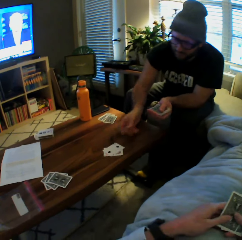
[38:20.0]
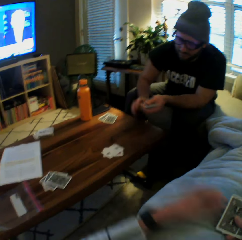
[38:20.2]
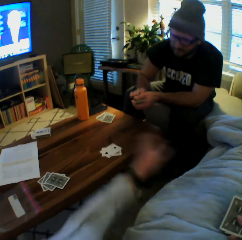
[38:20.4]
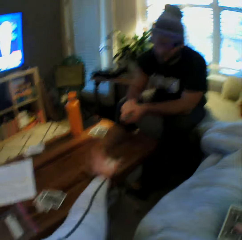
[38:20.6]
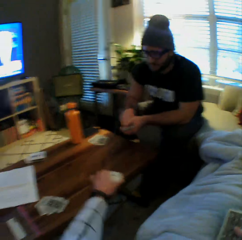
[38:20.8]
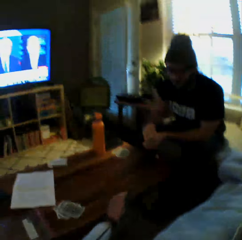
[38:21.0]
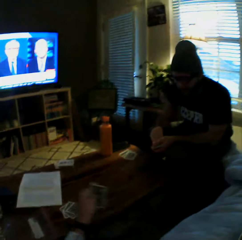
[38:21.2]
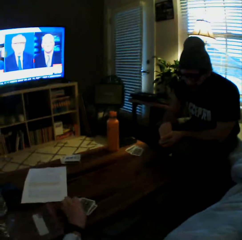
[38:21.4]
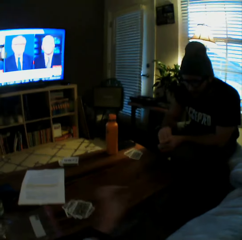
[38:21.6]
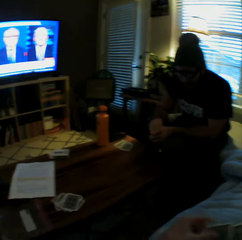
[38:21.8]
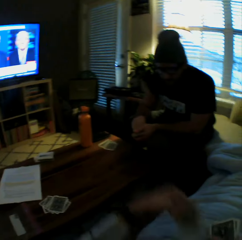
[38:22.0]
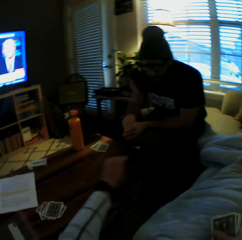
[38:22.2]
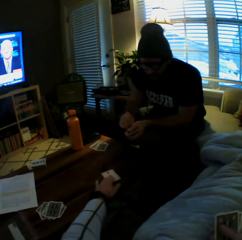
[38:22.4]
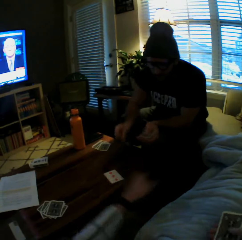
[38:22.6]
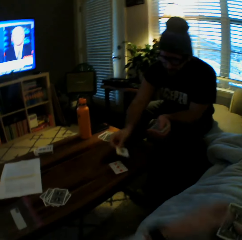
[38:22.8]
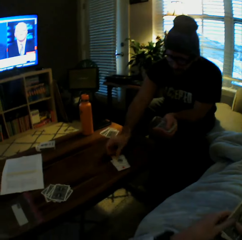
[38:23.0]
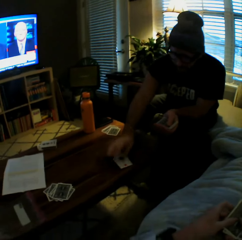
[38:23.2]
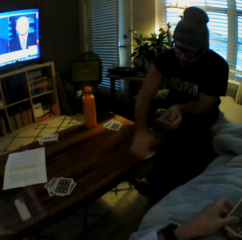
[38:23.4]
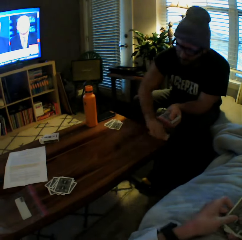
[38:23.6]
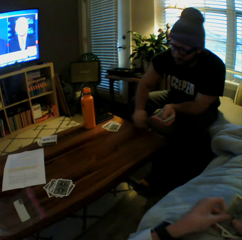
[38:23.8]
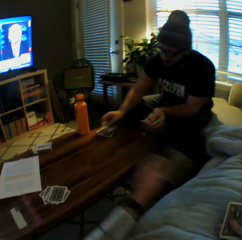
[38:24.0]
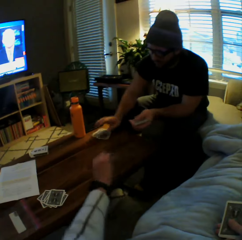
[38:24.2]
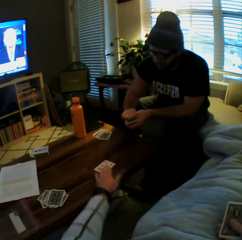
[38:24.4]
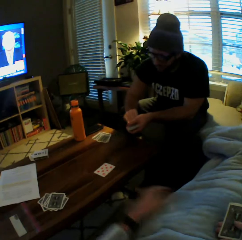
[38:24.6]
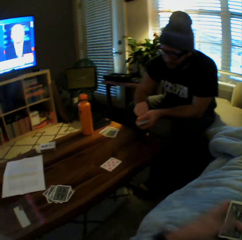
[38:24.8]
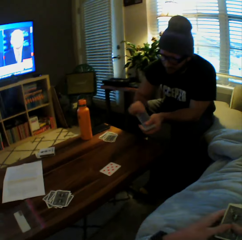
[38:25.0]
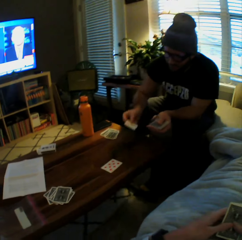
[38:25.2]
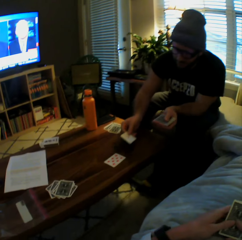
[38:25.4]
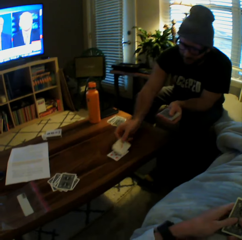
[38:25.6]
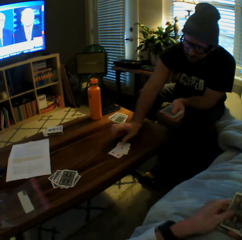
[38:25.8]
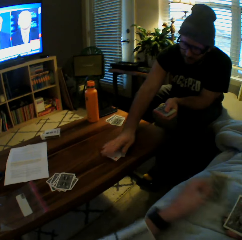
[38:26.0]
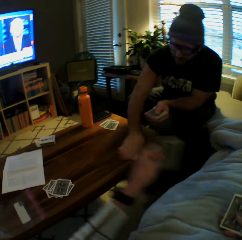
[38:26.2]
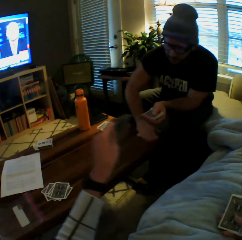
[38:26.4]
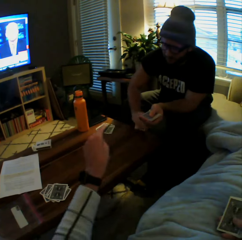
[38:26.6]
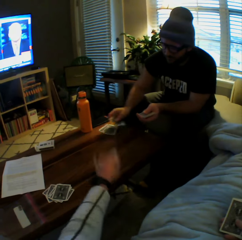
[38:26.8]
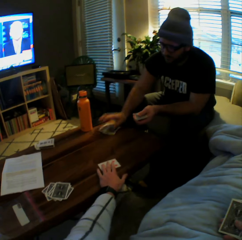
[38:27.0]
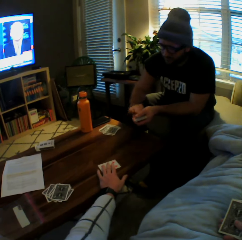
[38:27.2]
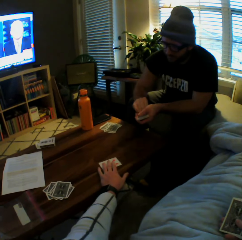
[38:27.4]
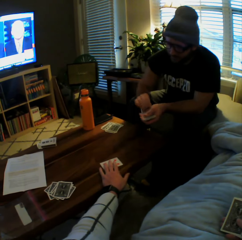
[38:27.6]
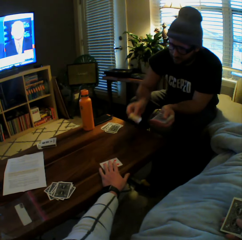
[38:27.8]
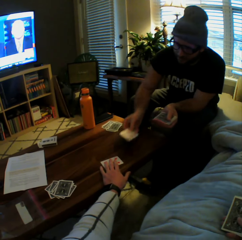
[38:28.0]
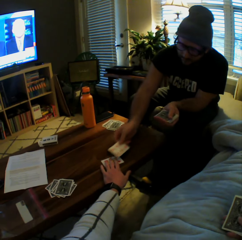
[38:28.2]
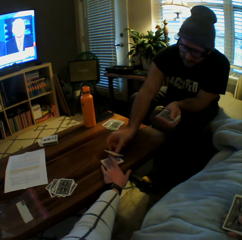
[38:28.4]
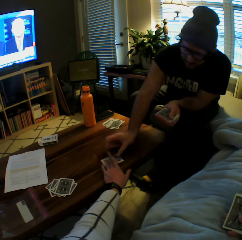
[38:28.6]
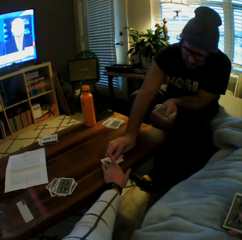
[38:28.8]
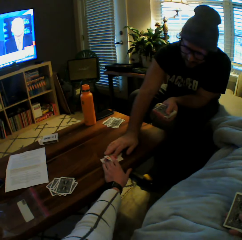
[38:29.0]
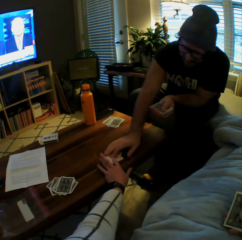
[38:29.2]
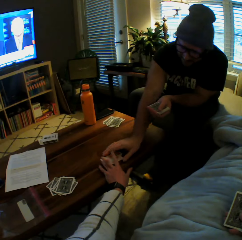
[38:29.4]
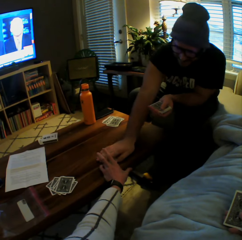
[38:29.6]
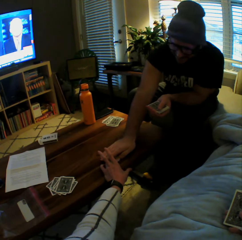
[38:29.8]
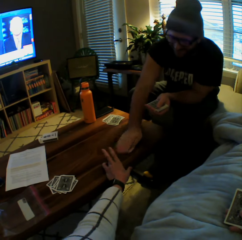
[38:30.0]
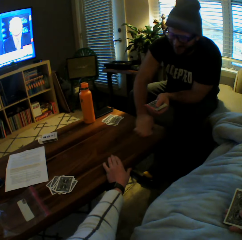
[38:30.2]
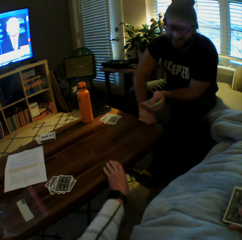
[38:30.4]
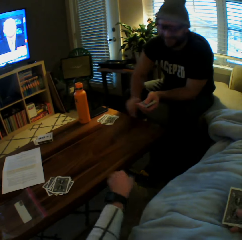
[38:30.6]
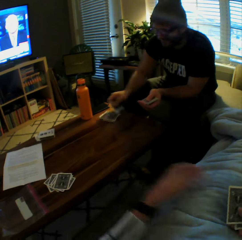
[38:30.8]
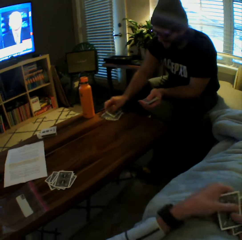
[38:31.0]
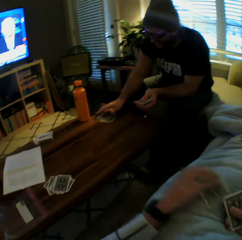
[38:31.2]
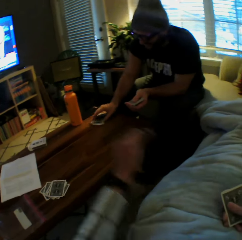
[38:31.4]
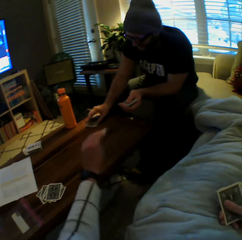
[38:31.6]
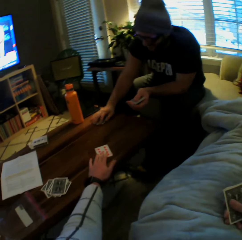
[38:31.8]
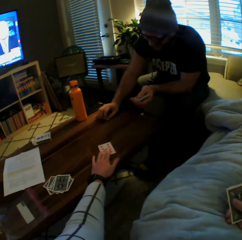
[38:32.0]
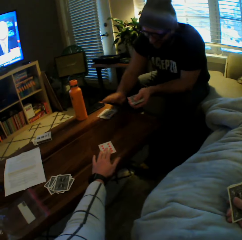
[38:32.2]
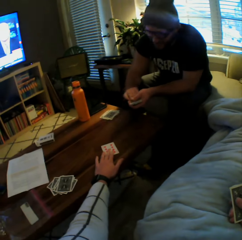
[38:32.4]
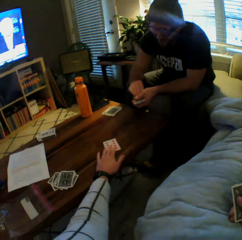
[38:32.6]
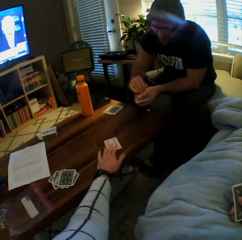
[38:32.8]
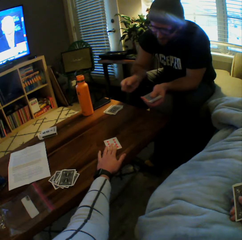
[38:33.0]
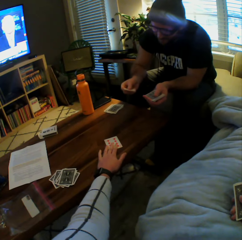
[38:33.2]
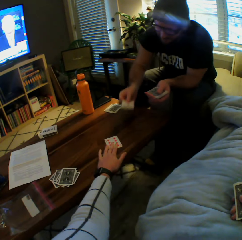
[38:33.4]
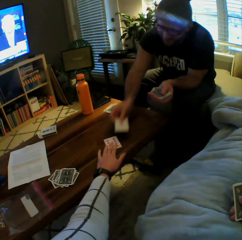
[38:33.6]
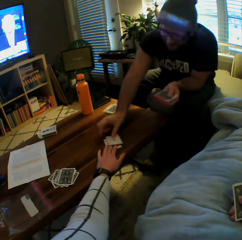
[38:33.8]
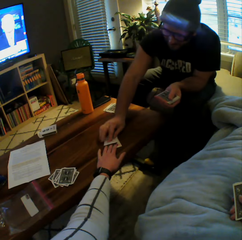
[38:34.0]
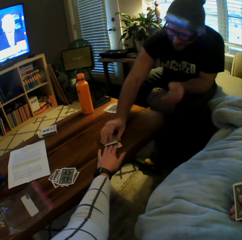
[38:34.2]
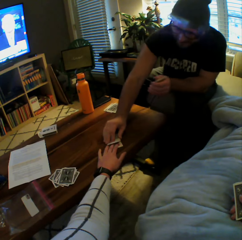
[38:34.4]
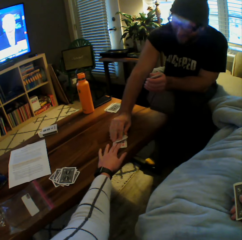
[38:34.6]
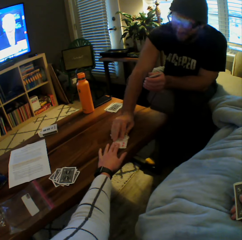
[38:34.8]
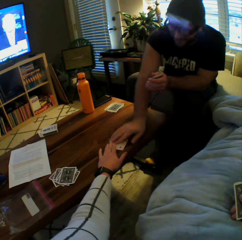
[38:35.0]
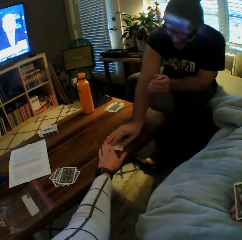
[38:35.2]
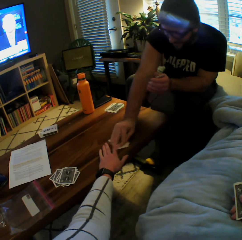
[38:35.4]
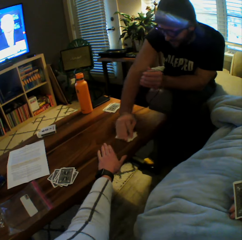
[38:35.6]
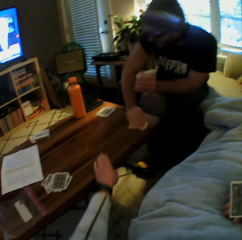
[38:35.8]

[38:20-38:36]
The man plays another card on the table with his left hand. The camera wearer picks the cards from the table with her left hand. She drops the cards on the table with her left hand. She plays another card on the table with her left hand. The man plays another card on the table with his left hand, picks the cards from the table with his left hand, and drops the cards on the table with his left hand. The camera wearer plays another card on the table with her left hand. The man plays another card on the table with his left hand and picks the cards from the table with his left hand. The camera wearer plays another card on the table with her left hand. The man drops the cards on the table with his left hand. He plays another card on the table with his left hand, picks the cards from the table with his left hand, and drops the cards on the table with his left hand. The camera wearer plays another card on the table with her left hand. The man plays another card on the table with his left hand.

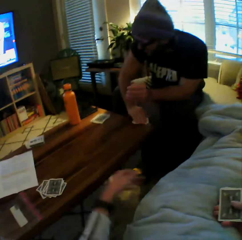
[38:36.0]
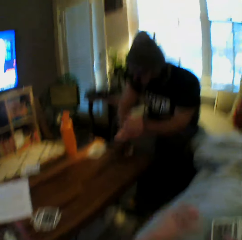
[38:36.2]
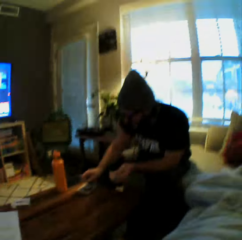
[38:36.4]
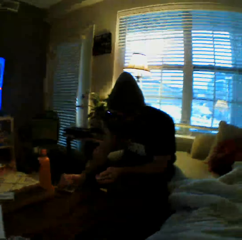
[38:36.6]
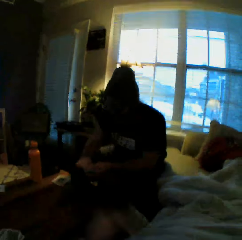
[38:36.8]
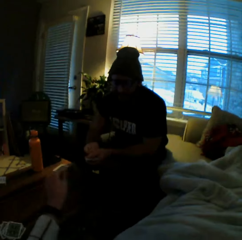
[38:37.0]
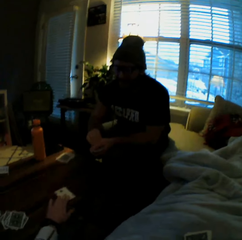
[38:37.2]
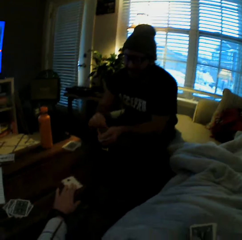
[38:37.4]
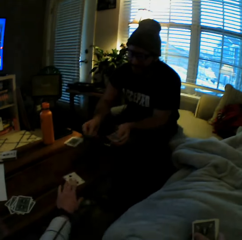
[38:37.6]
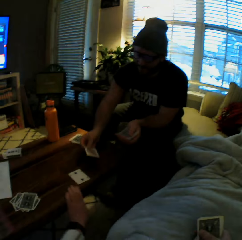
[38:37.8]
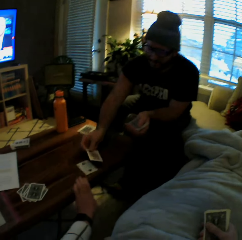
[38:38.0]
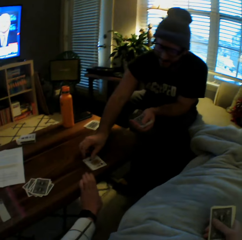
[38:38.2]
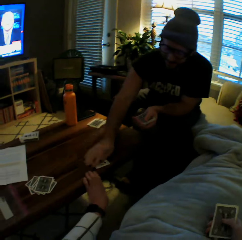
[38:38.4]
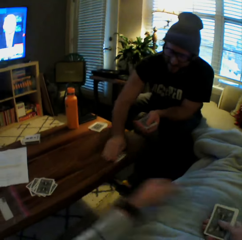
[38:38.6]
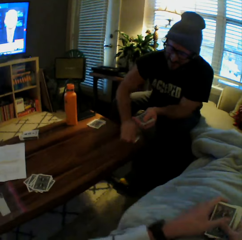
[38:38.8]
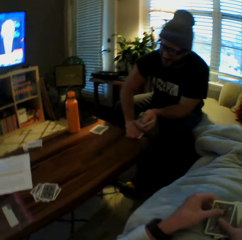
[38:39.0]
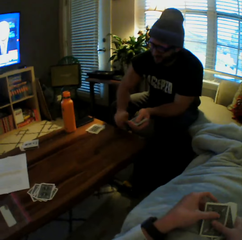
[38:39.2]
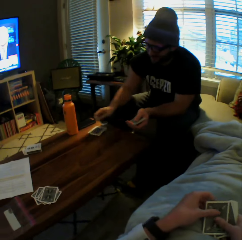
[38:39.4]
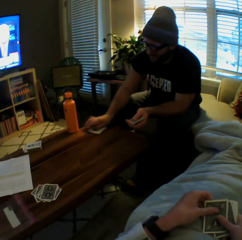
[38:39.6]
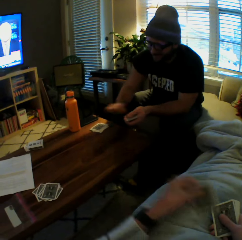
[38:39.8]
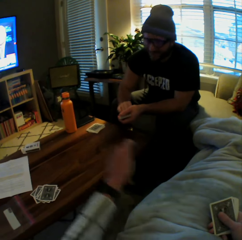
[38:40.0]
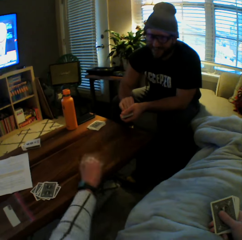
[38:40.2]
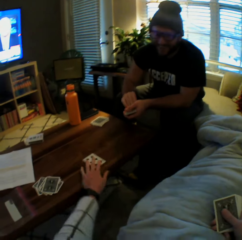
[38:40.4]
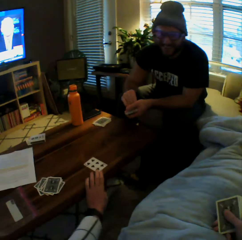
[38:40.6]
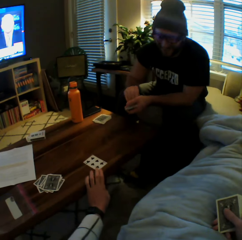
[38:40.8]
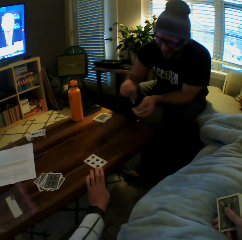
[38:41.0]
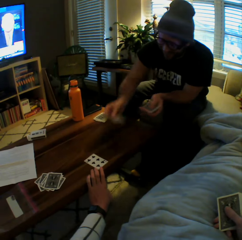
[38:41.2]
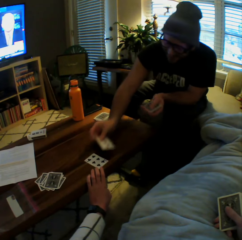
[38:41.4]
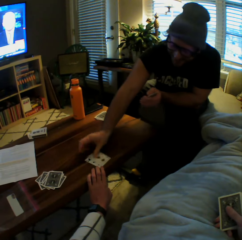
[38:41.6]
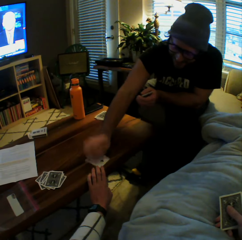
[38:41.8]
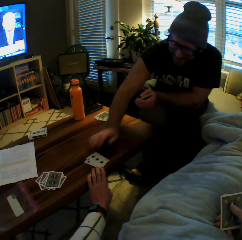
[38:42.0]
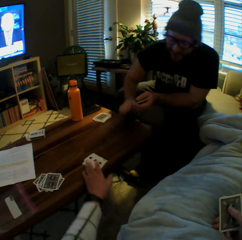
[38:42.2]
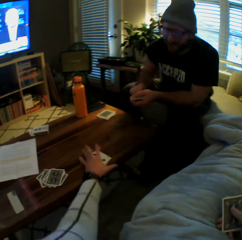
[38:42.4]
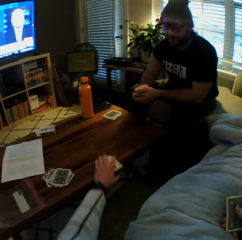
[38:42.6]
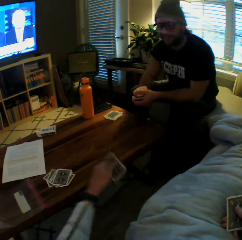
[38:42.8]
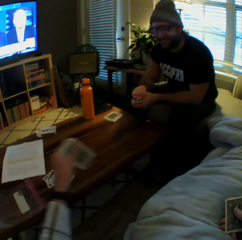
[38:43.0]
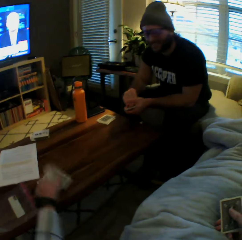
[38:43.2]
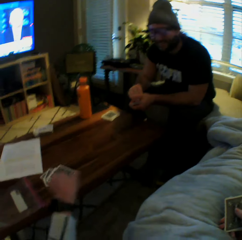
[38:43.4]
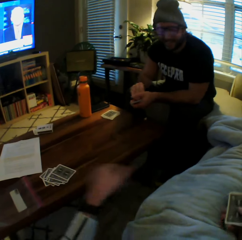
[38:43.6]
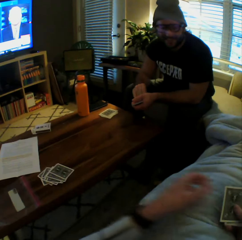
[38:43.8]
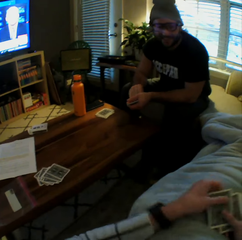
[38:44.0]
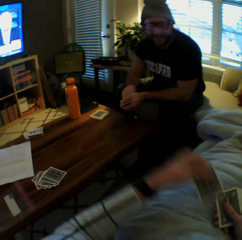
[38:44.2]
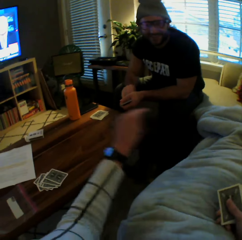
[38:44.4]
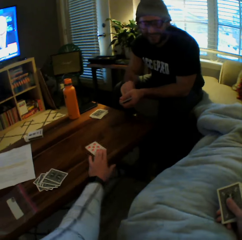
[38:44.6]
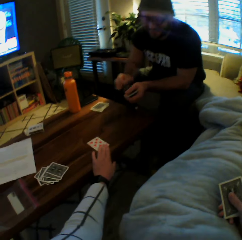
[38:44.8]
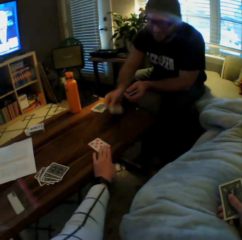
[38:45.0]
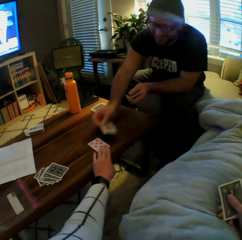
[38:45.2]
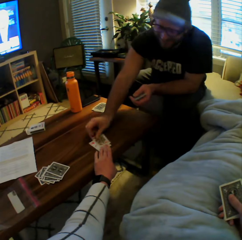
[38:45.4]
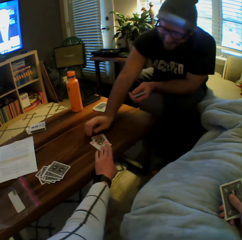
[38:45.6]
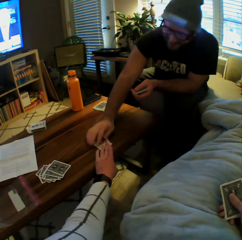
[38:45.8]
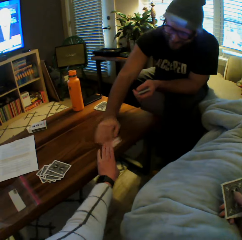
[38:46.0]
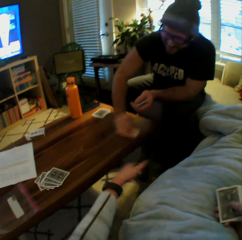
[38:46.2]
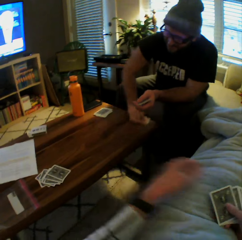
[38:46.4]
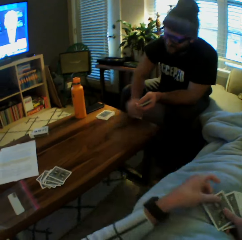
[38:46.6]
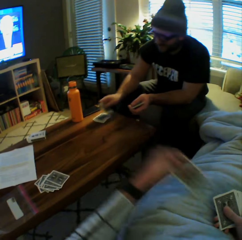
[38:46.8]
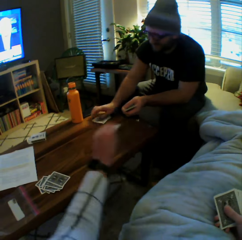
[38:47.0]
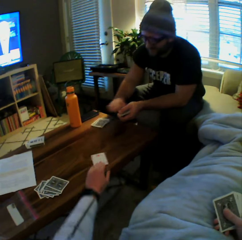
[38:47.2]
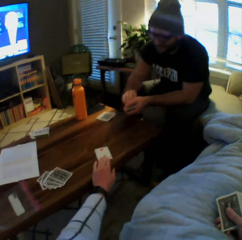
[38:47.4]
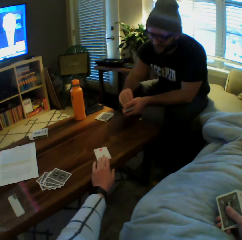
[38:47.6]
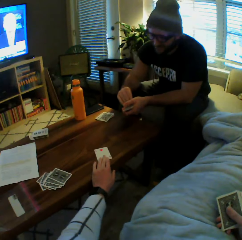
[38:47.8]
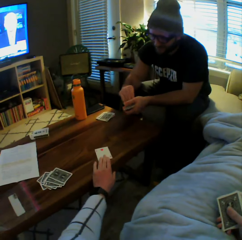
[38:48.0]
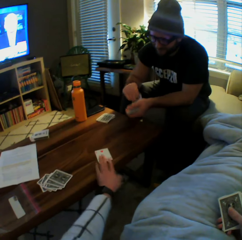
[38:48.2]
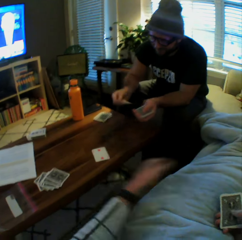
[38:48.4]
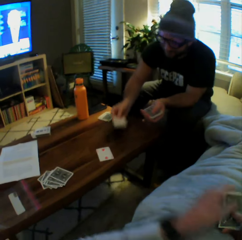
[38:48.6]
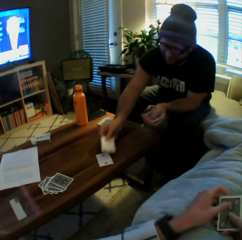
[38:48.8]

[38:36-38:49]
The man picks the cards from the table with his left hand. He drops the cards on the table with his left hand. The camera wearer plays another card on the table with her left hand. The man plays another card on the table with his left hand, picks the cards from the table with his left hand, and drops the cards on the table with his left hand. The camera wearer plays another card on the table with her left hand. The man plays another card on the table with his left hand. The camera wearer picks the cards from the table with her left hand. She drops the cards on the table with her left hand. She plays another card on the table with her left hand. She drops the cards on the table with her left hand. The man picks the cards from the table with his left hand and drops the cards on the table with his left hand. The camera wearer plays another card on the table with her left hand.
